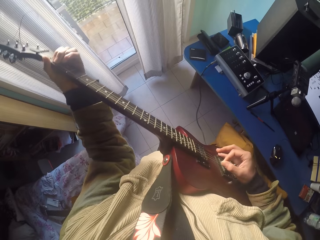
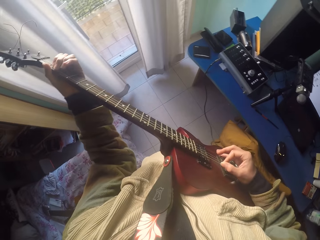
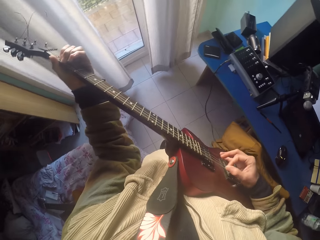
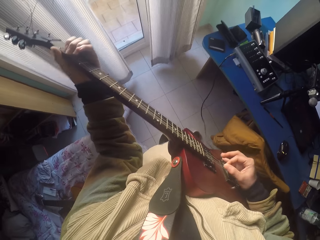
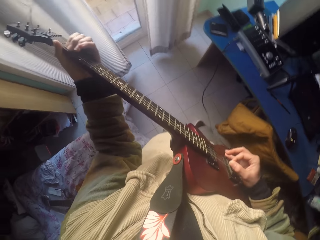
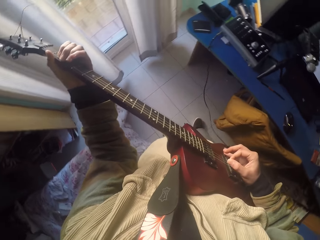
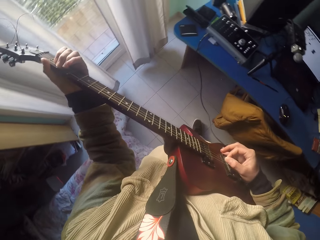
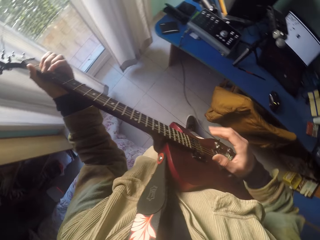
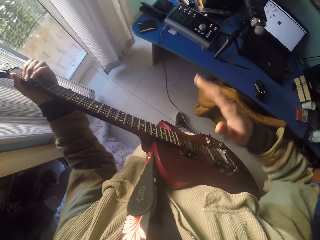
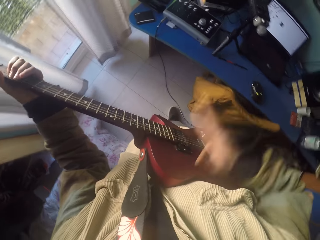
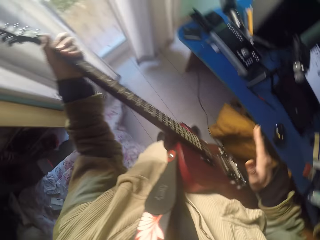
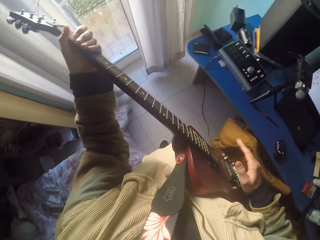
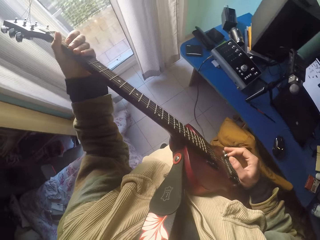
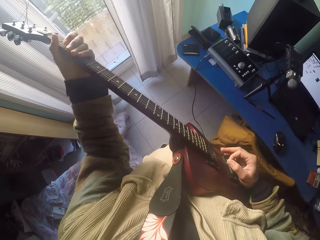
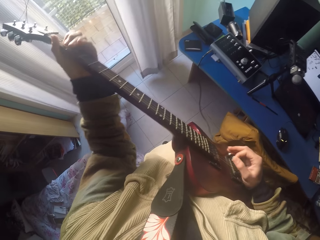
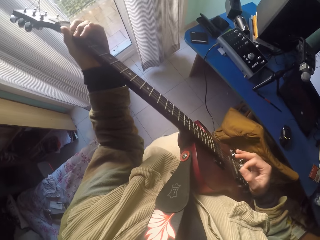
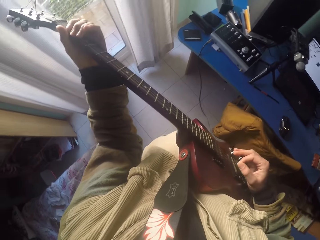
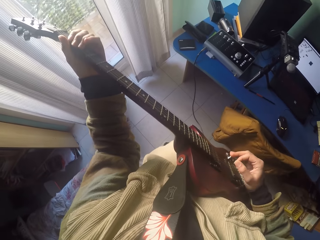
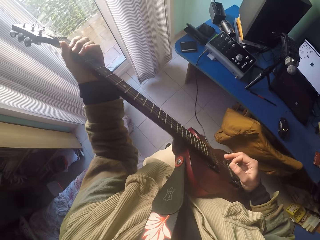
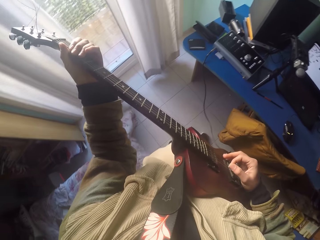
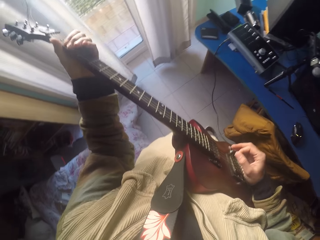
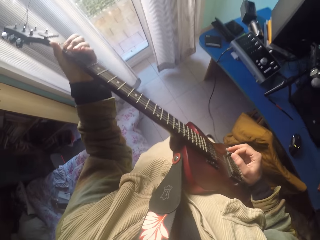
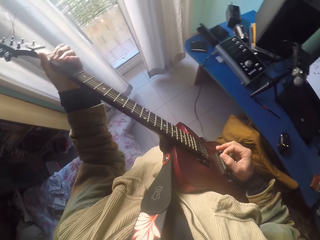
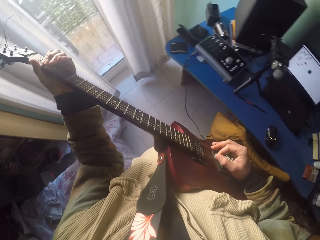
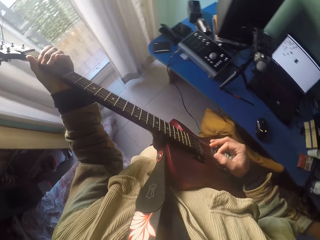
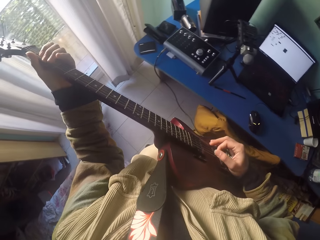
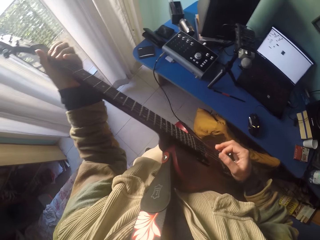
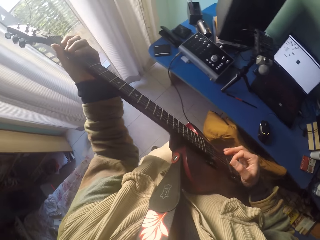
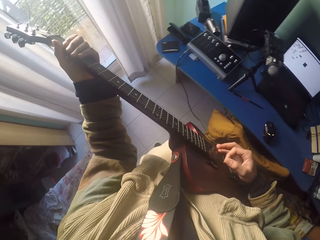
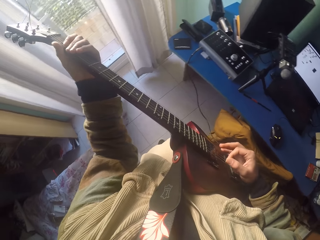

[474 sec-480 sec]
The camera wearer hits the guitar pickups with a hand palm. They play on the guitar position markers and the strings with the hands' fingers.

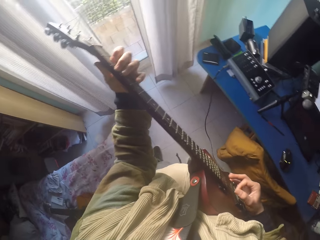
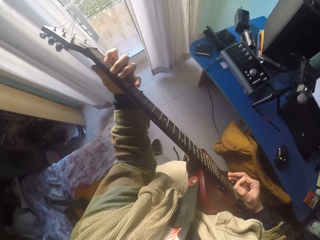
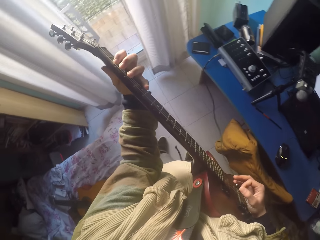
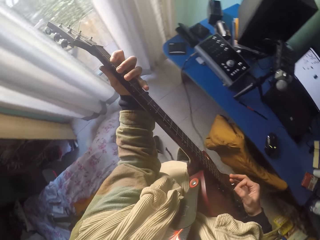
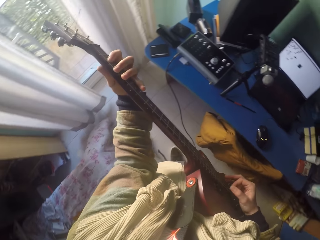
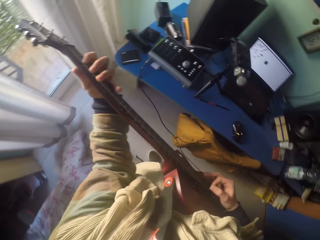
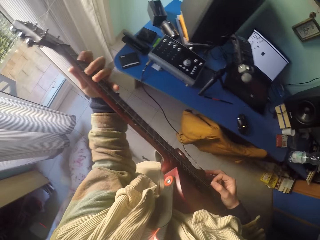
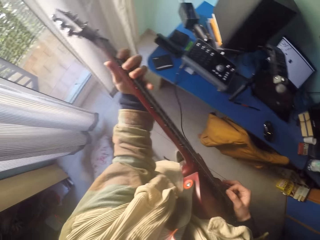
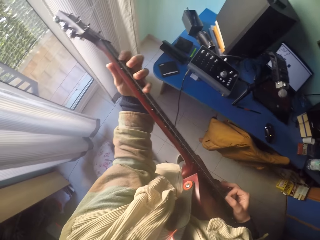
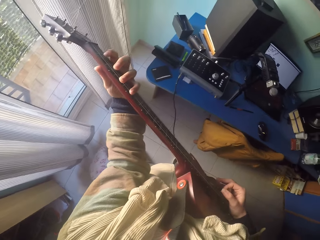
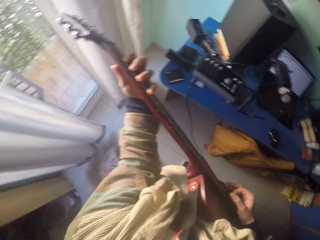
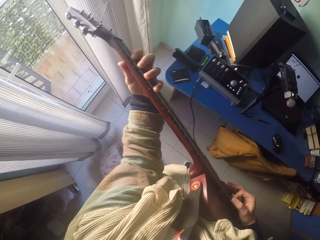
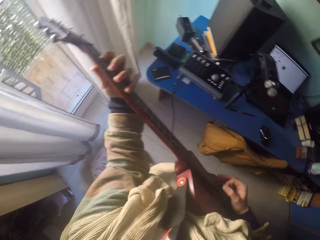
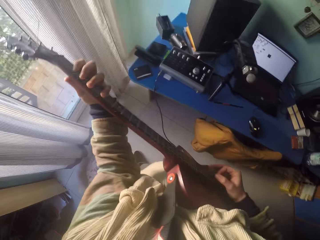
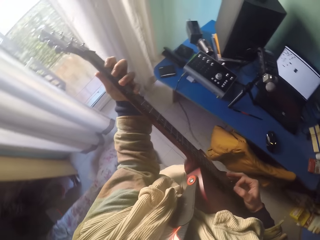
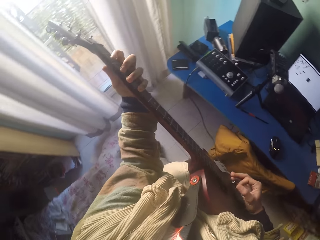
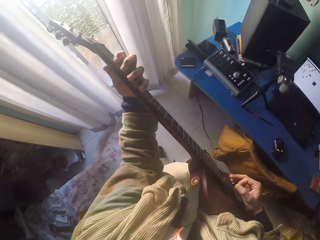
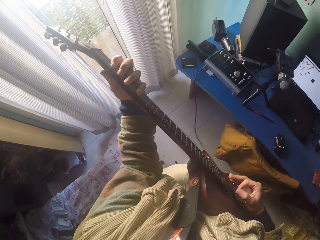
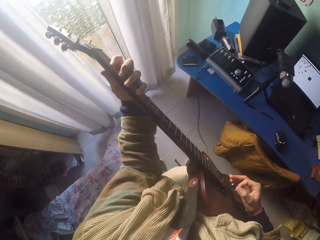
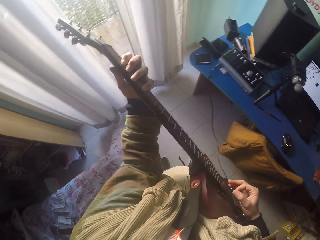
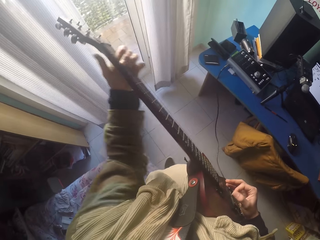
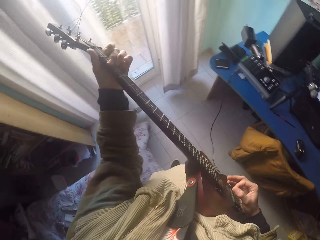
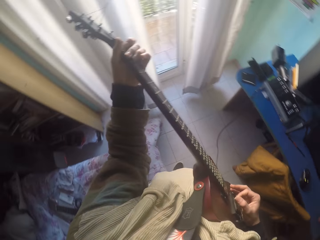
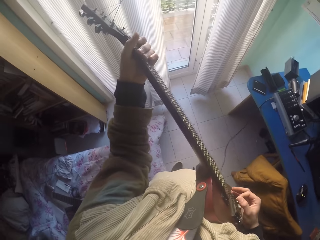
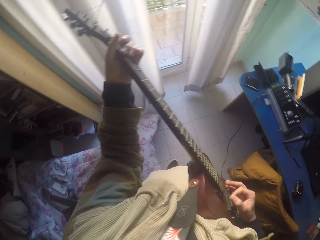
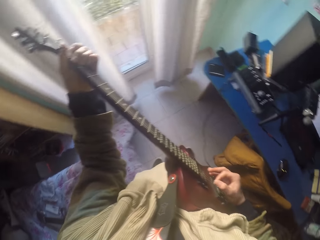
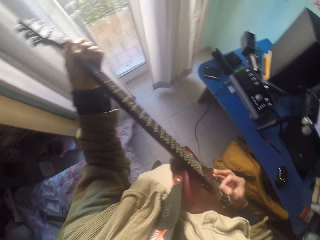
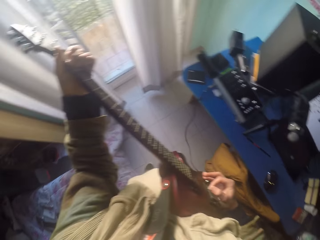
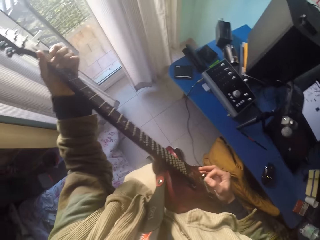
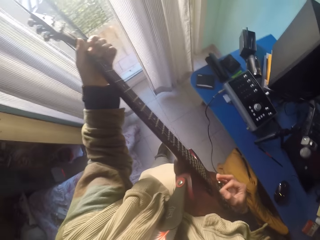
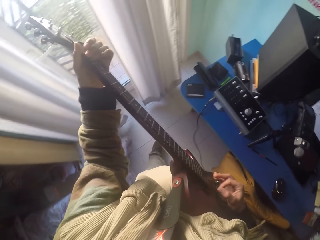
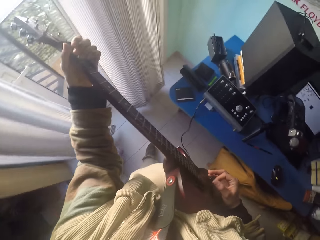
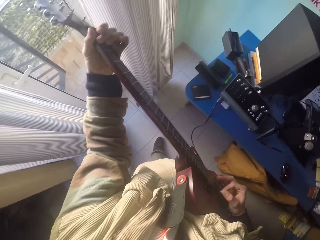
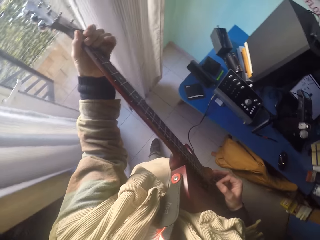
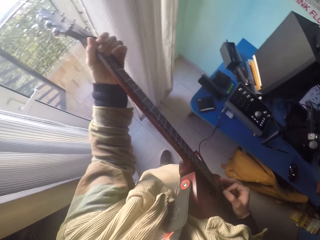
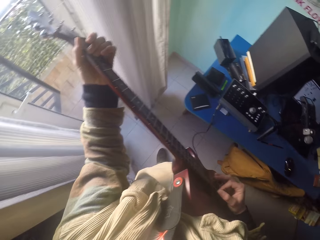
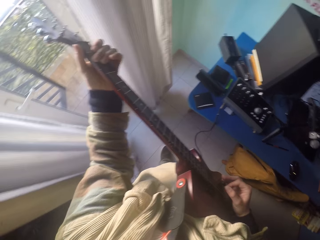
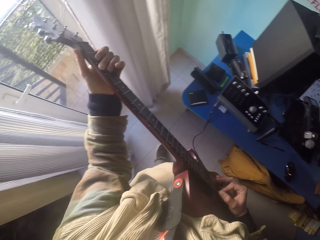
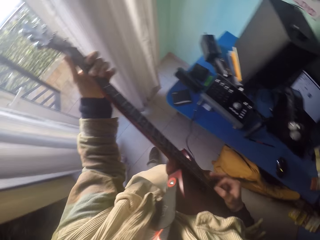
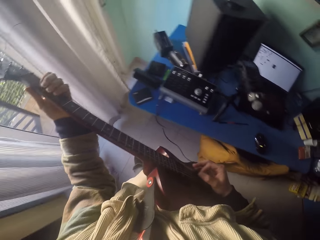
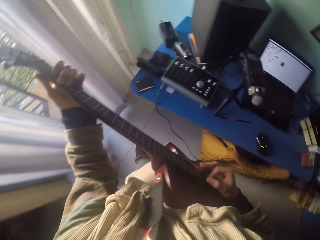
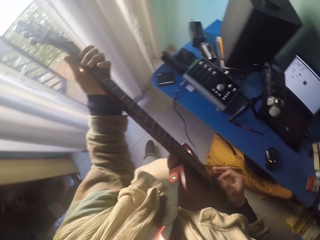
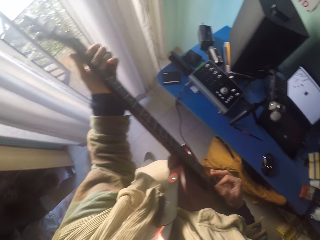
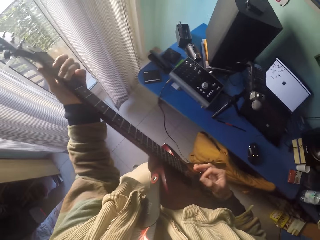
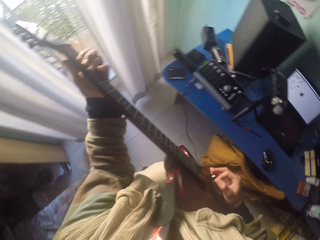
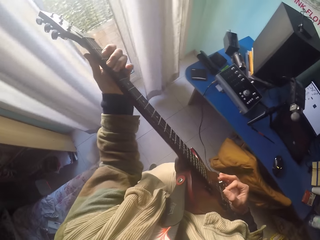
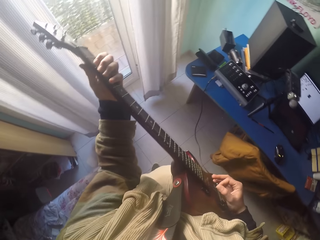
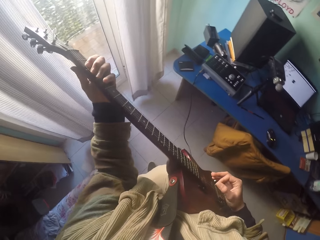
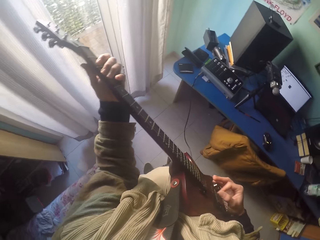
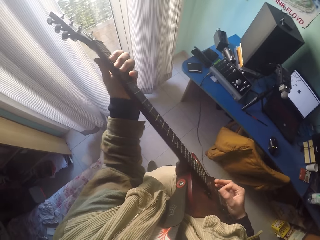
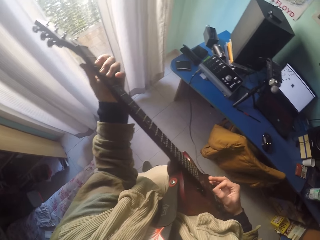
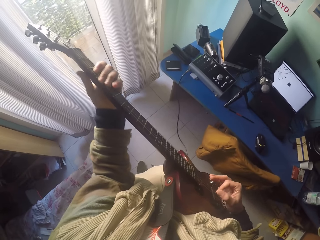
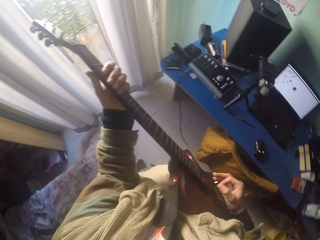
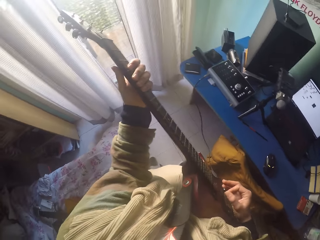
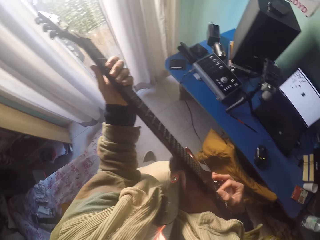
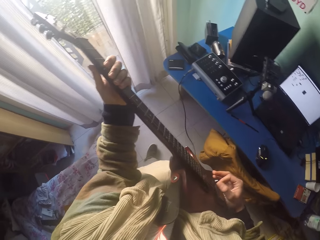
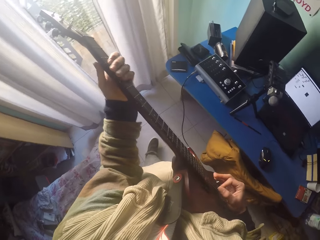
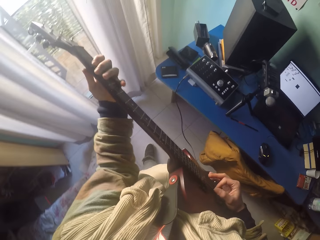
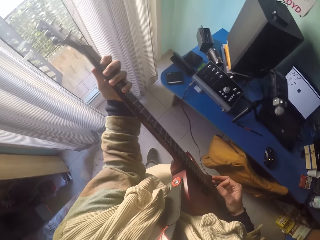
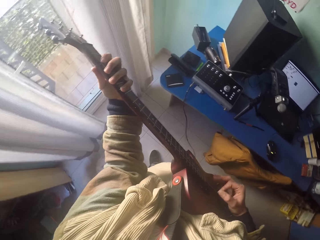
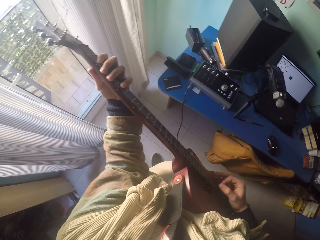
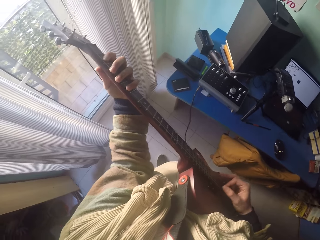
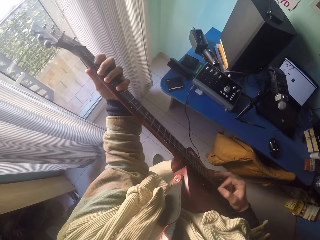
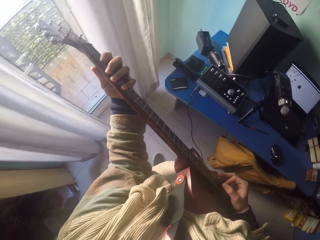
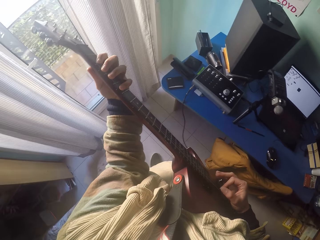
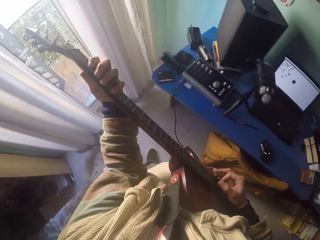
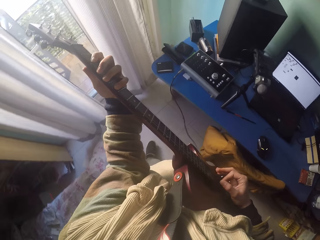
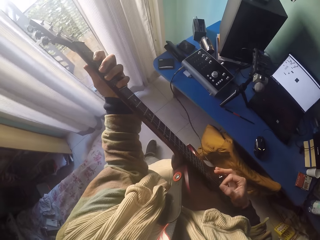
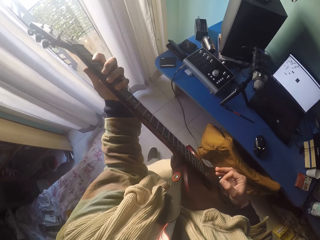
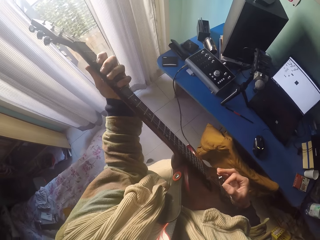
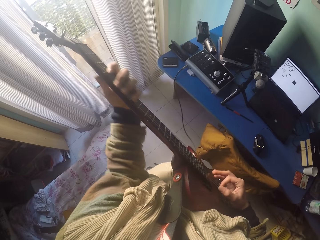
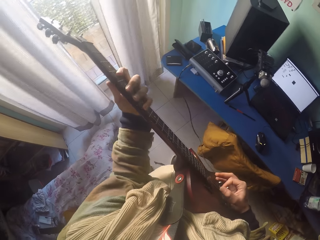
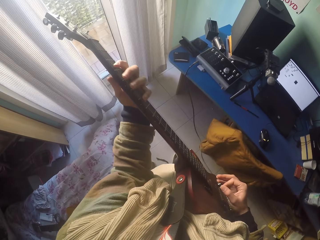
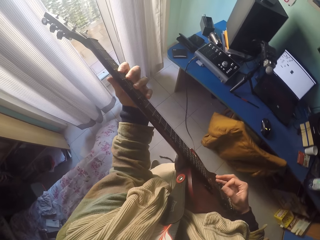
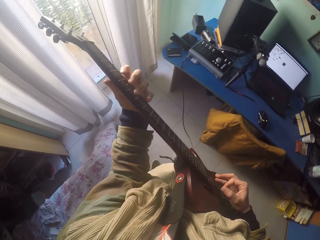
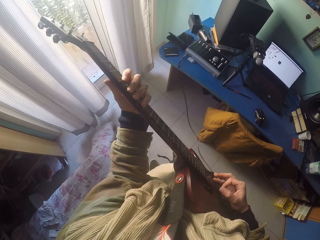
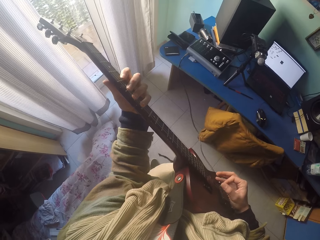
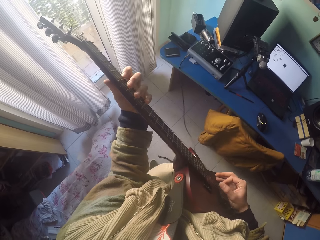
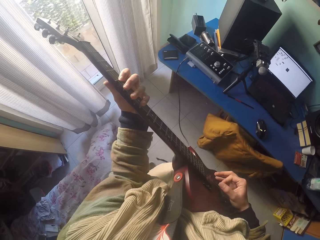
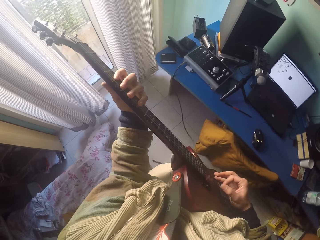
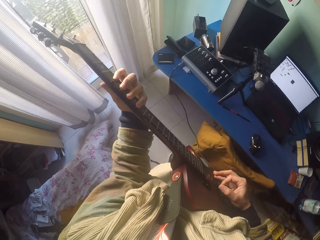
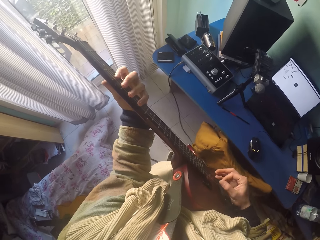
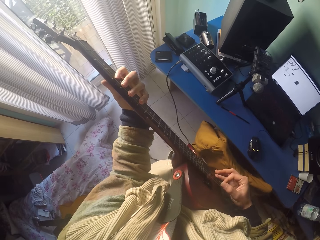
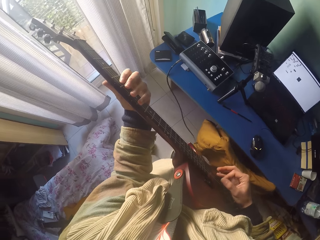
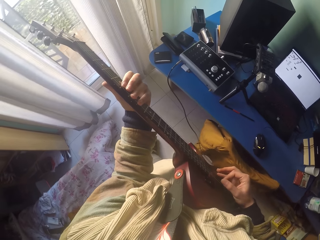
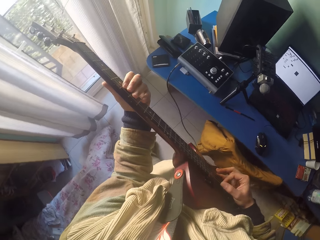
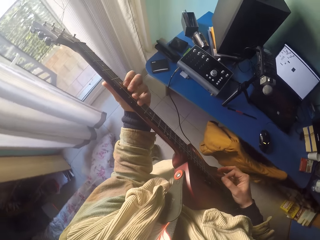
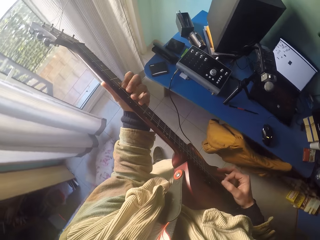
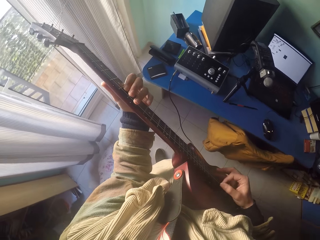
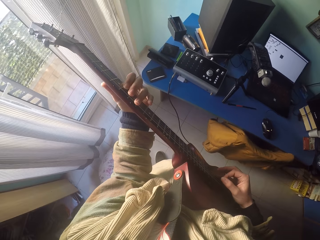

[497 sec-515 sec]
The camera wearer plays the guitar strings with the left hand. They play on the guitar position markers and the strings with the hands' fingers.
